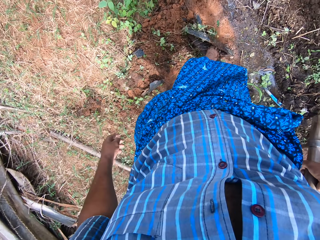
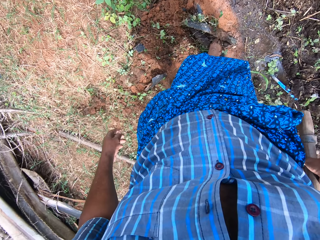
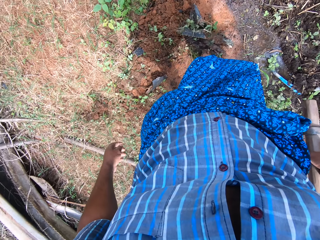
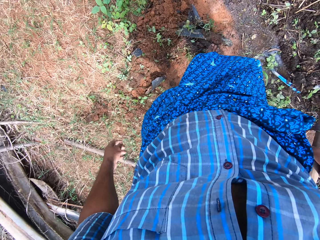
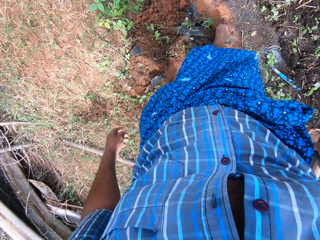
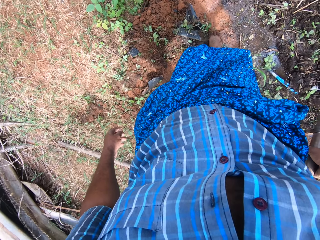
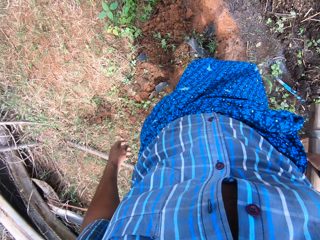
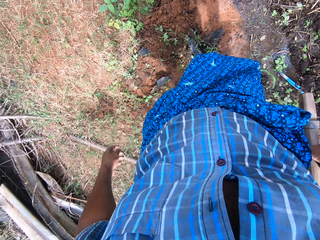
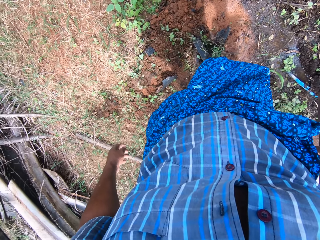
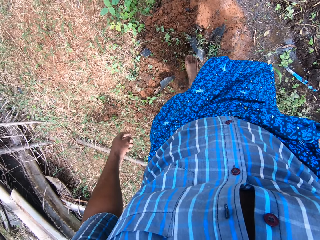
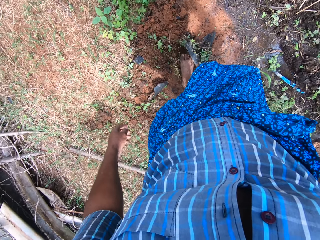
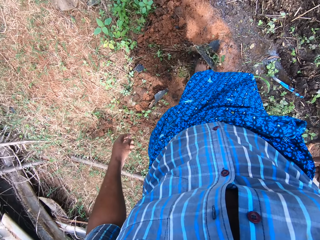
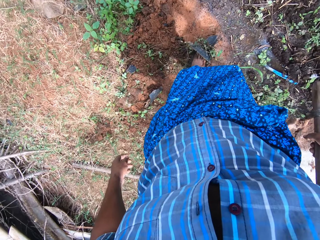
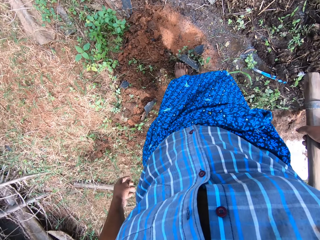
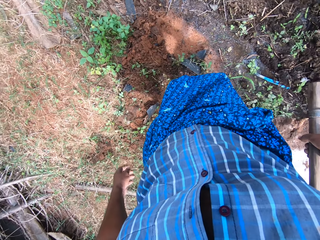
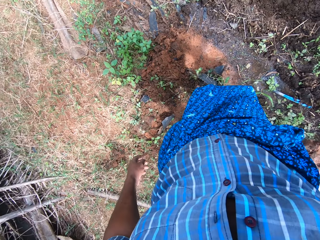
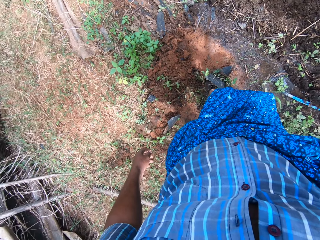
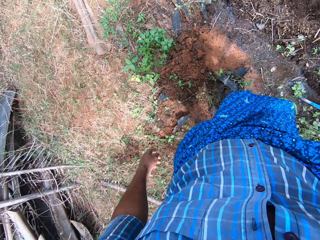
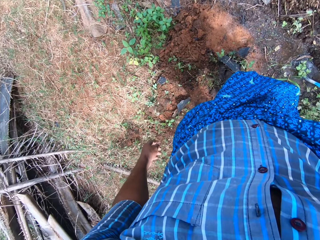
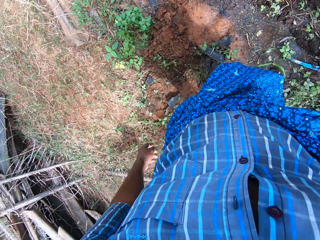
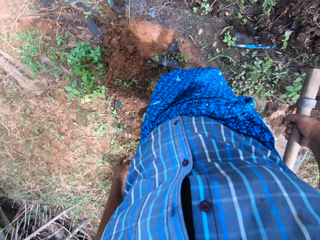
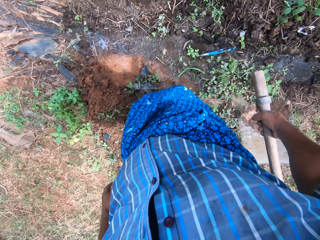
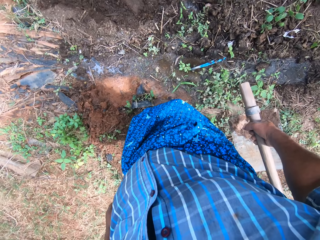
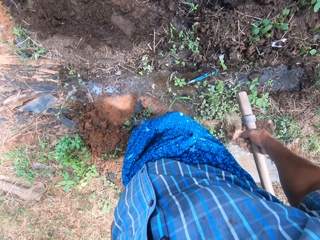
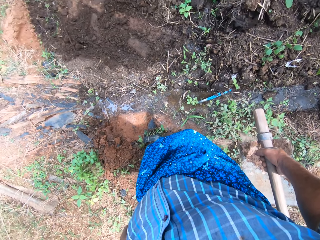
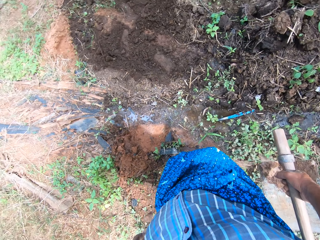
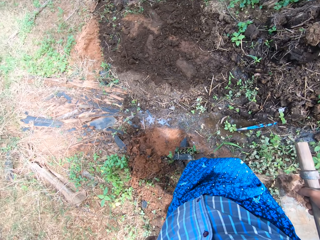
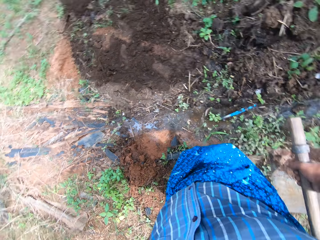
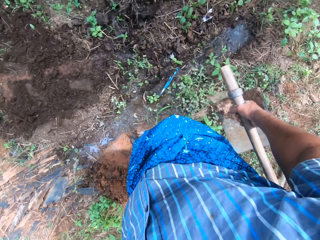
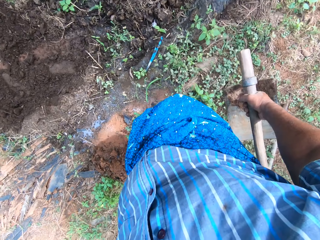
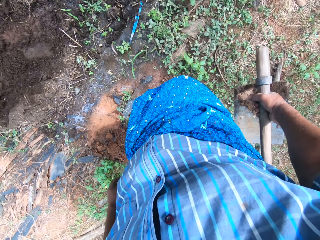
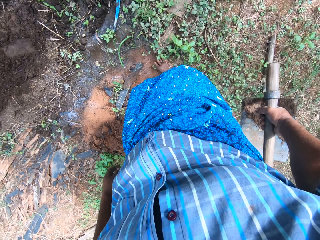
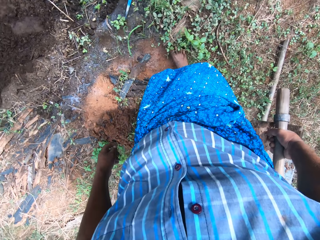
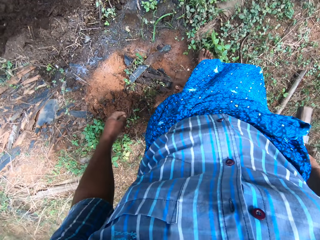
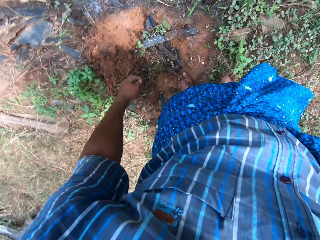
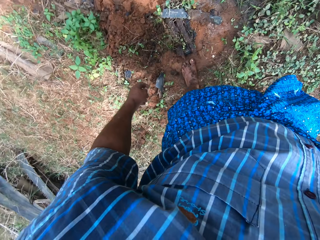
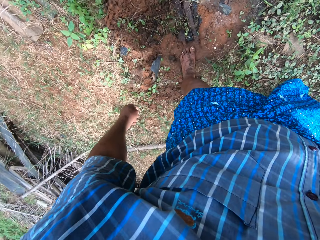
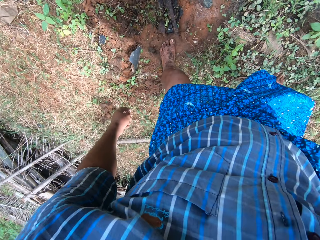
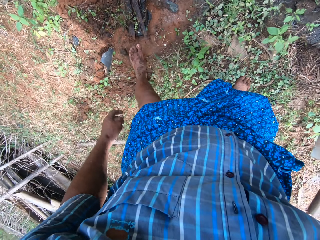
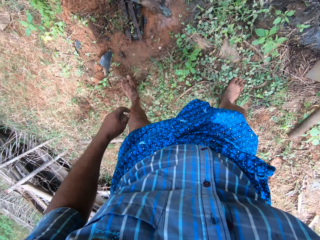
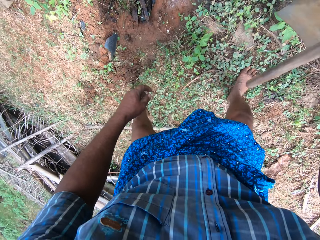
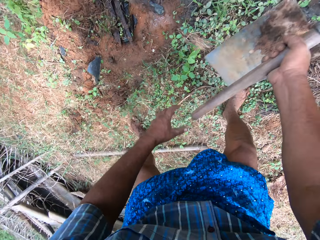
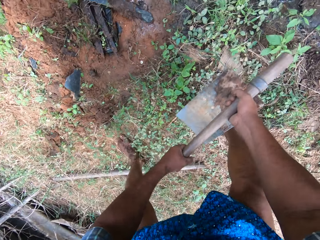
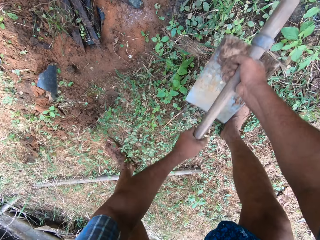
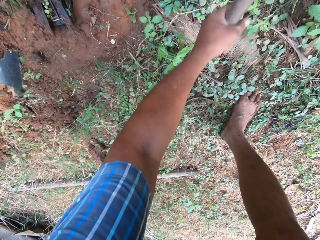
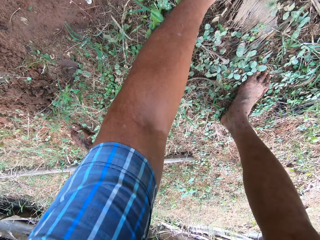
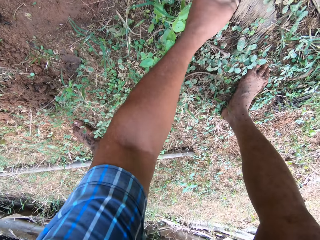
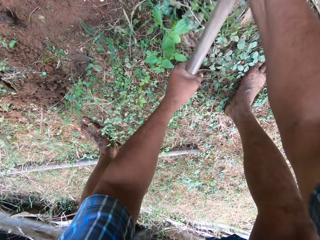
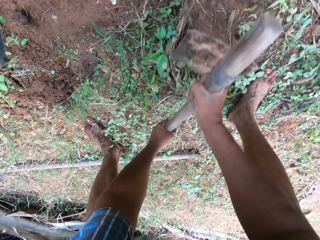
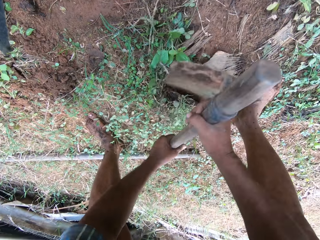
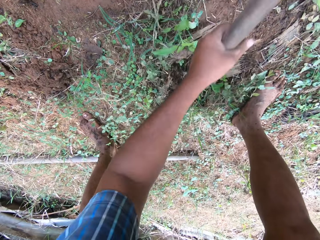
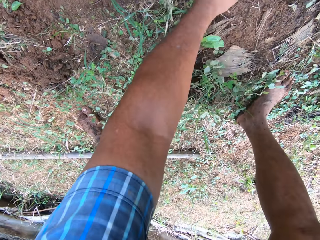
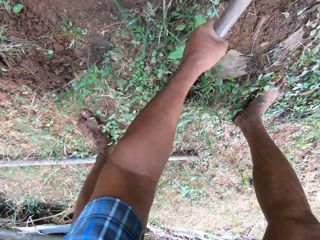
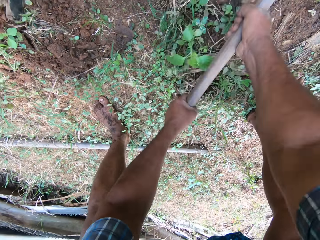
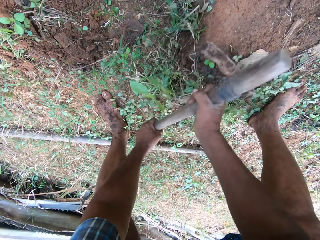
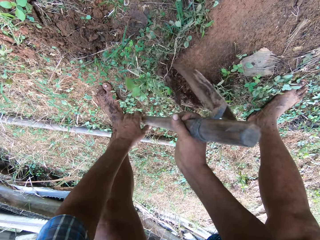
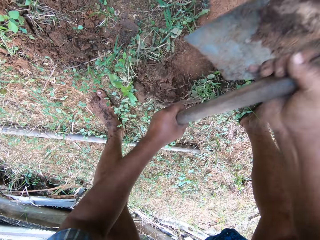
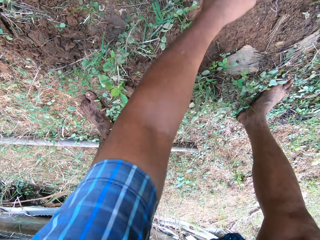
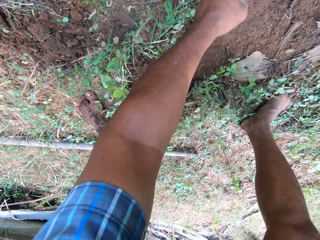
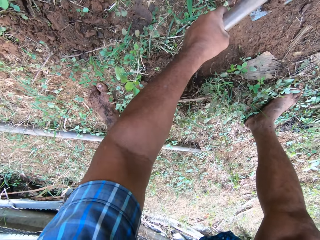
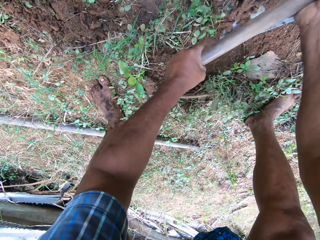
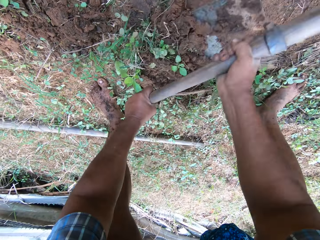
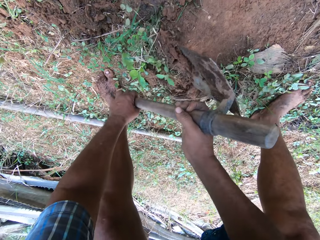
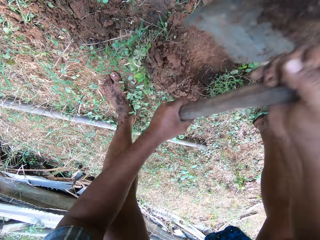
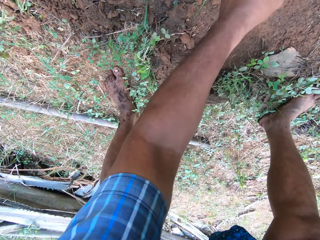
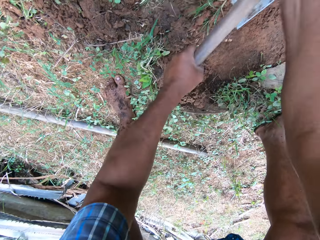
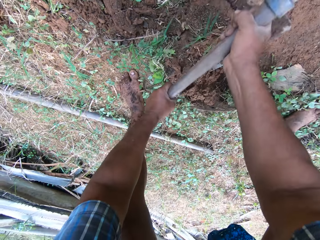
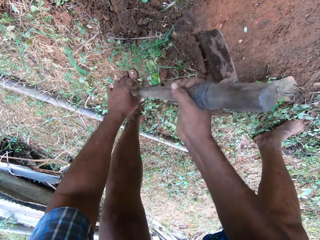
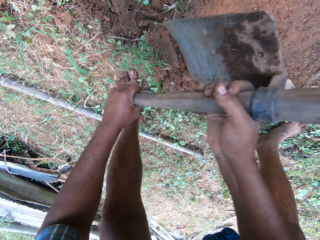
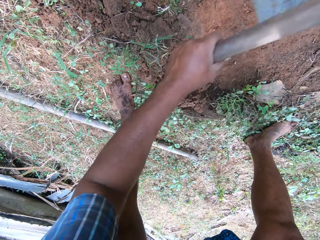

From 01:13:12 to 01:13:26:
The camera wearer digs the ground with the hoe in his hands.

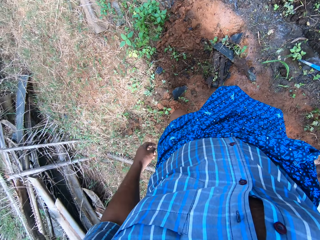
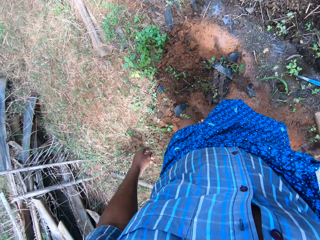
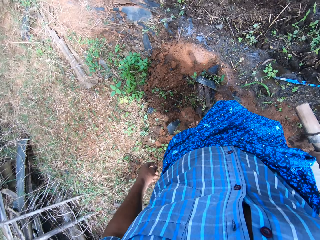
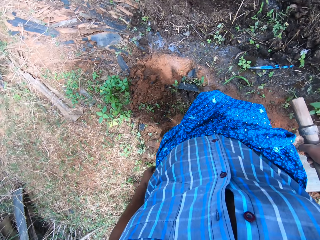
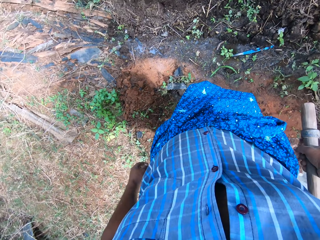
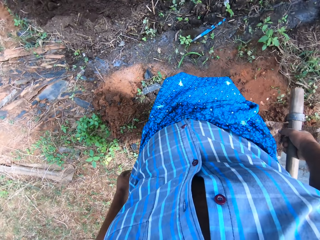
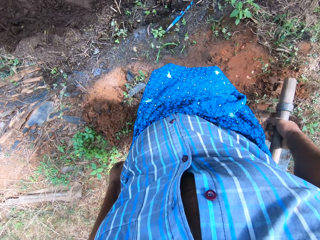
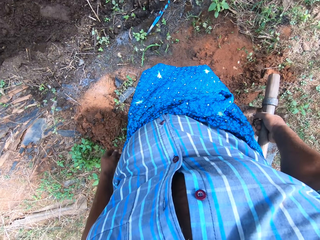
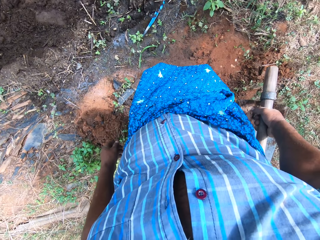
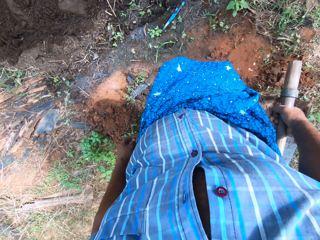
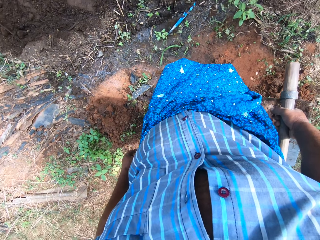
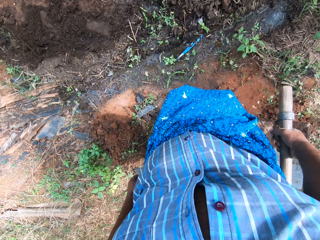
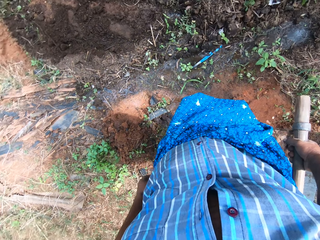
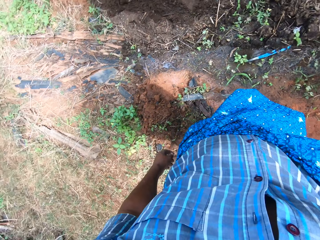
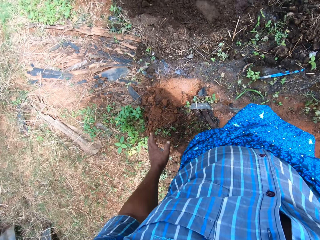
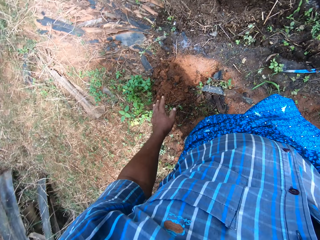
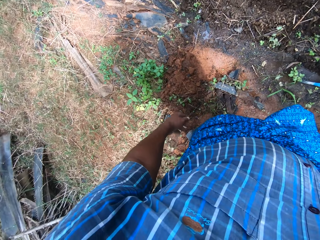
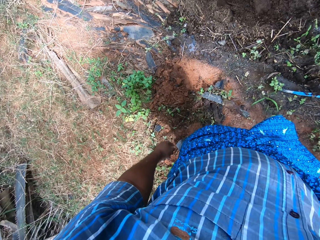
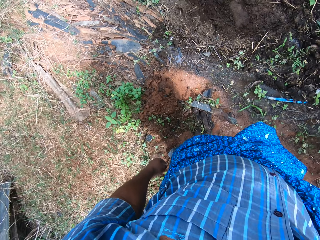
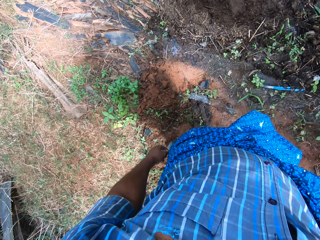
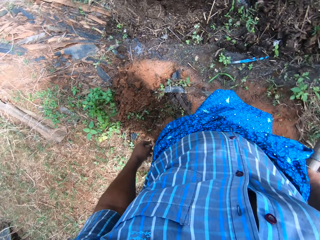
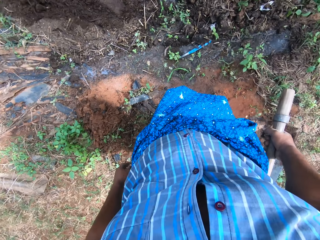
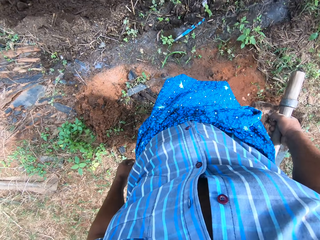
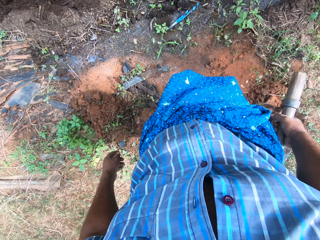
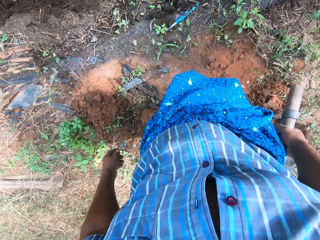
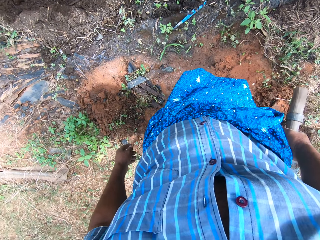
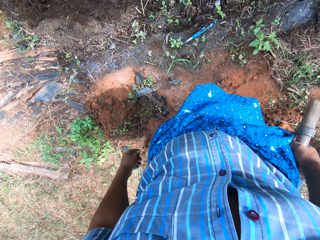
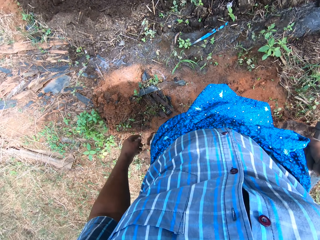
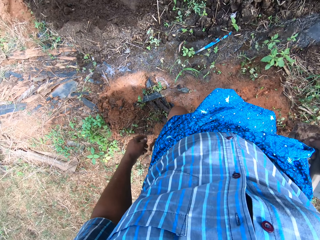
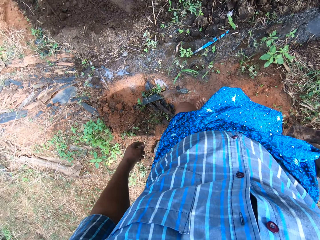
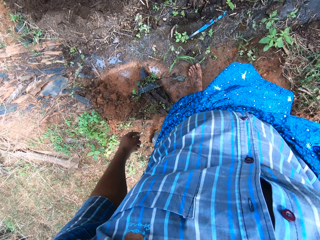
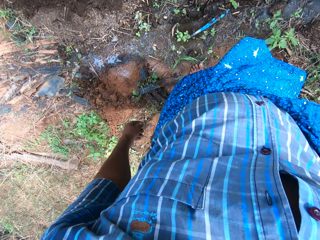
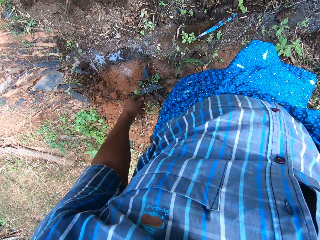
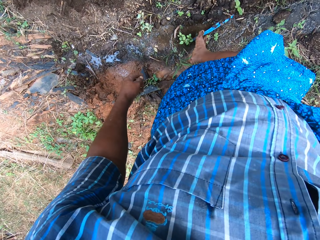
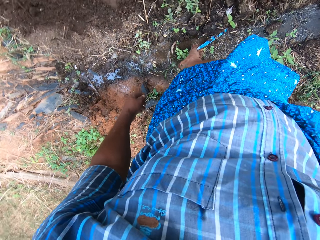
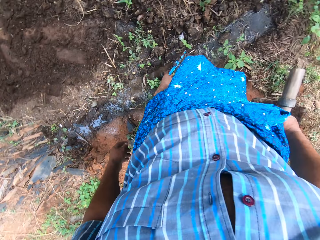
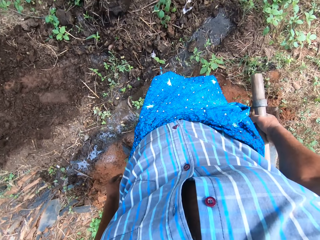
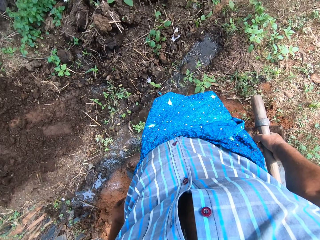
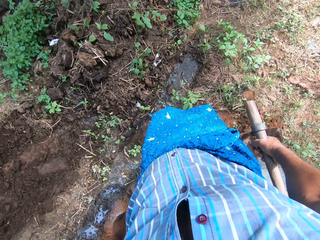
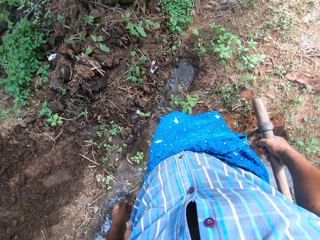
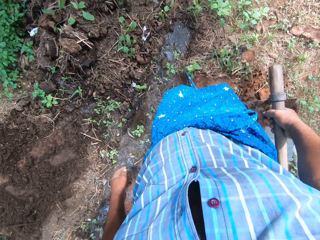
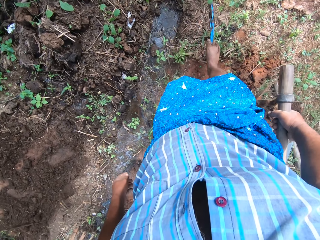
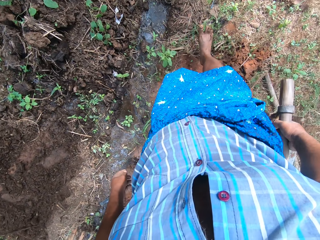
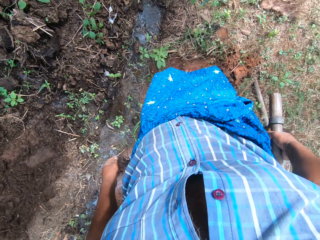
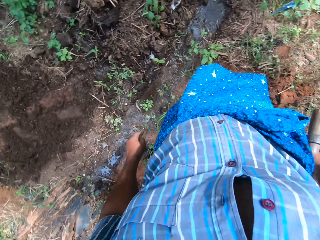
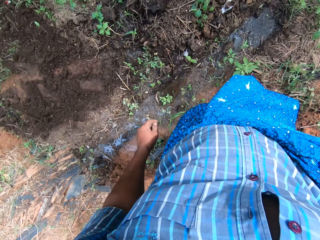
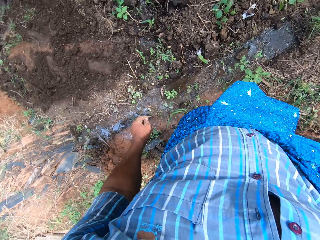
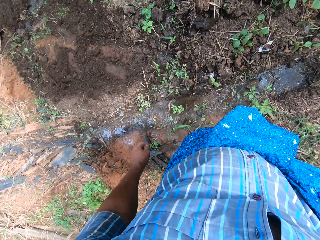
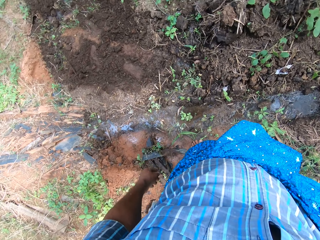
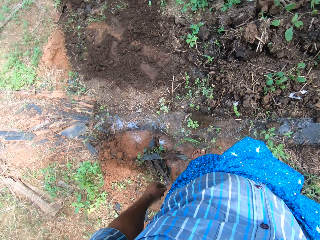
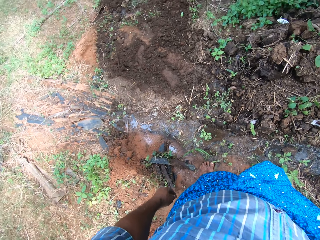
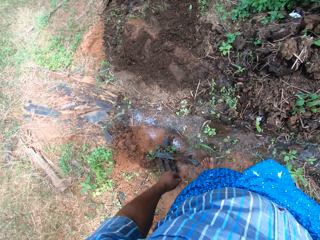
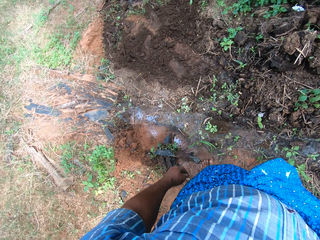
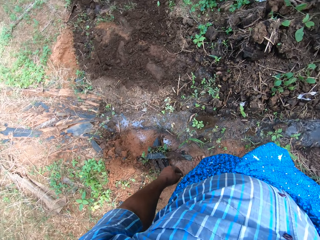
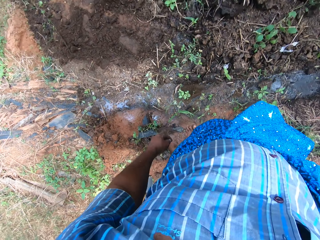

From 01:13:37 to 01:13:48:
The camera wearer looks around the farm. He moves the pieces of wood on the floor with his right leg.
